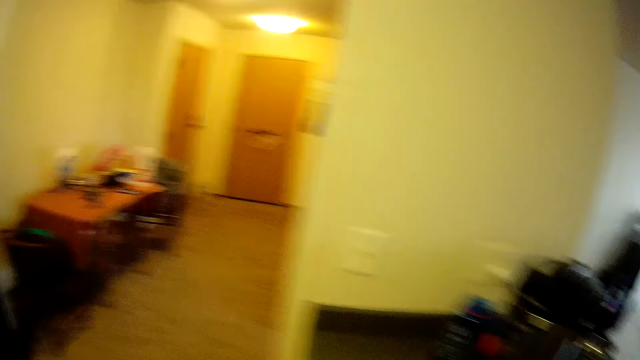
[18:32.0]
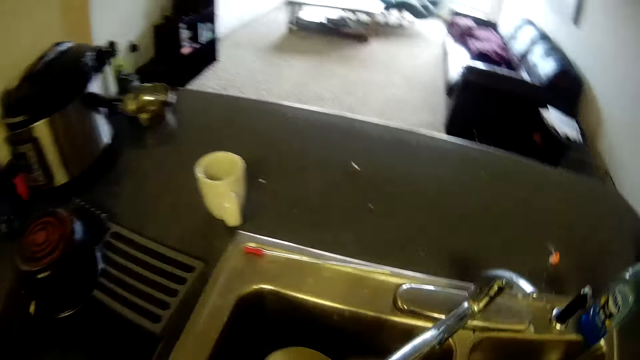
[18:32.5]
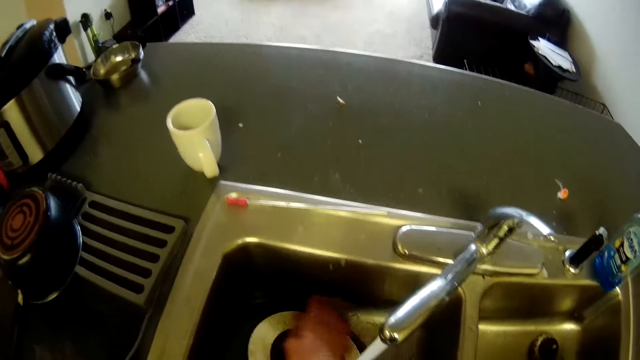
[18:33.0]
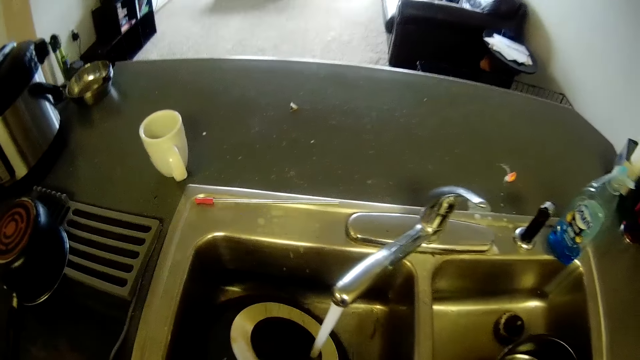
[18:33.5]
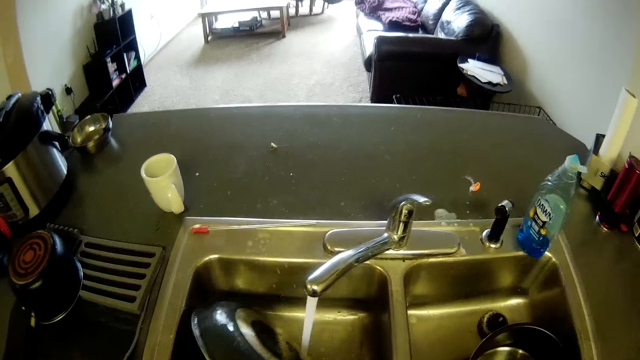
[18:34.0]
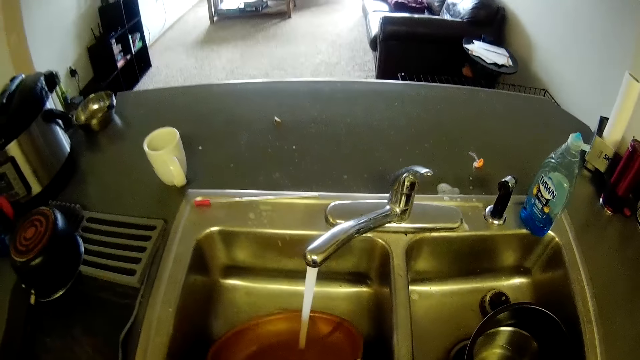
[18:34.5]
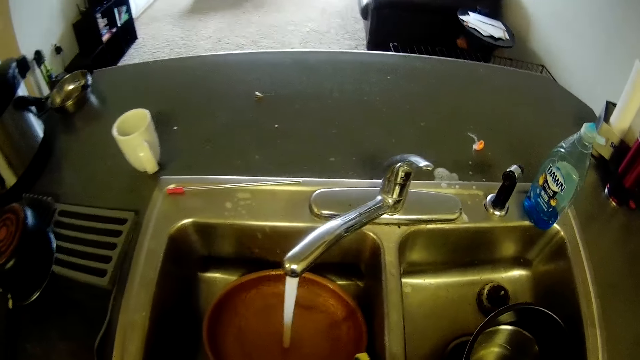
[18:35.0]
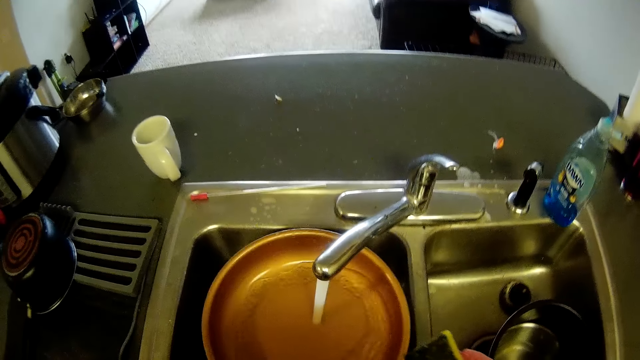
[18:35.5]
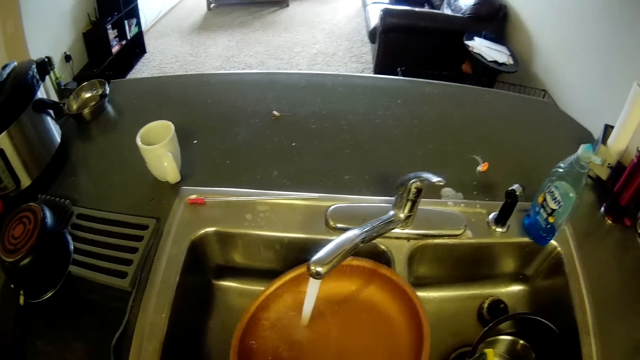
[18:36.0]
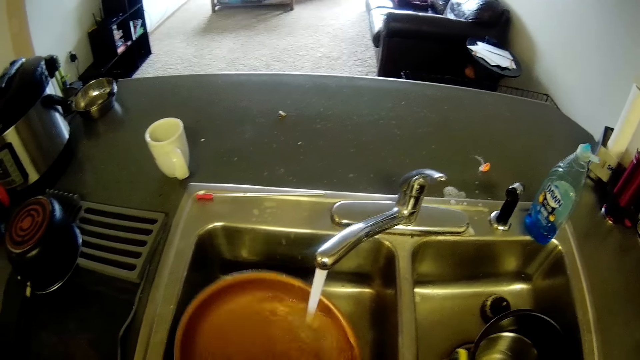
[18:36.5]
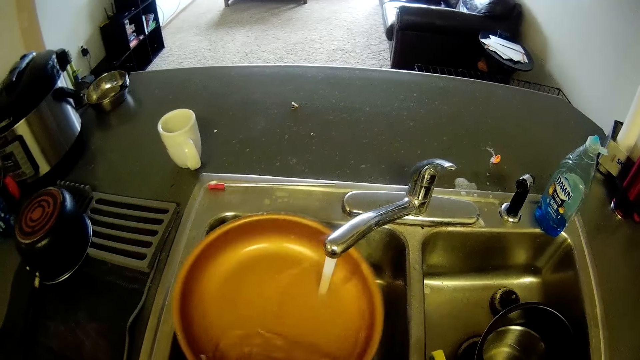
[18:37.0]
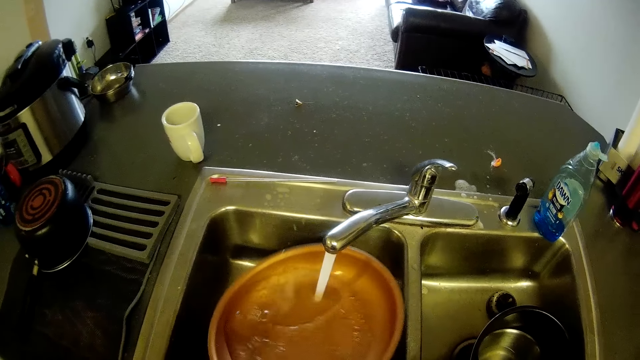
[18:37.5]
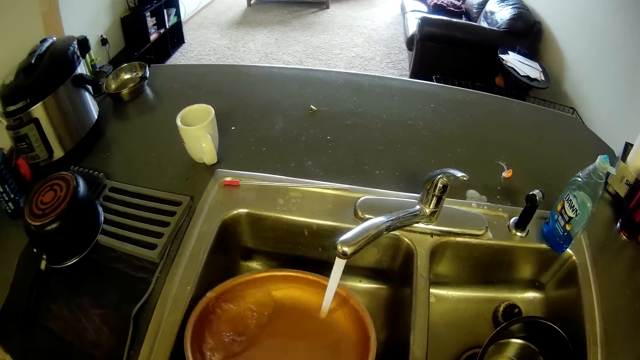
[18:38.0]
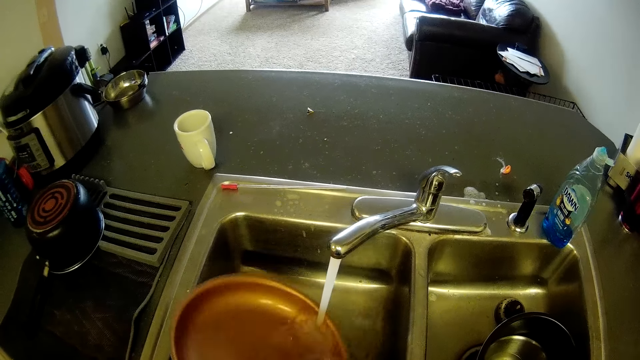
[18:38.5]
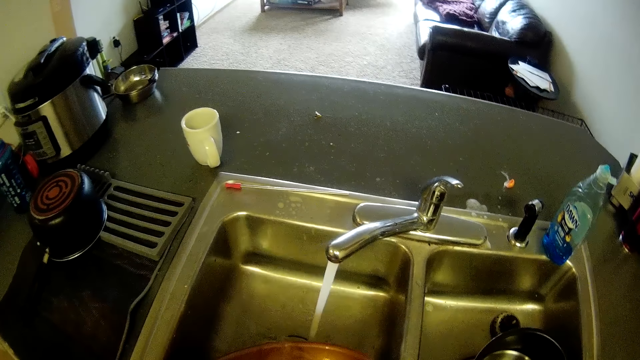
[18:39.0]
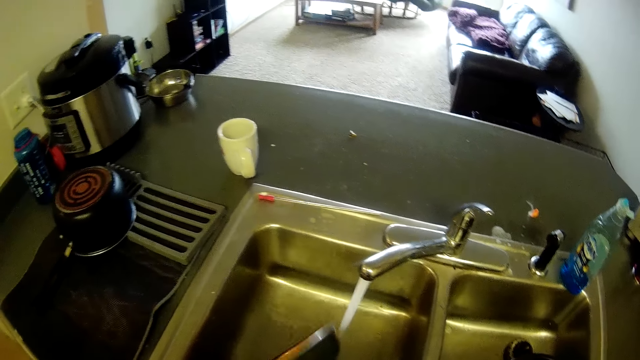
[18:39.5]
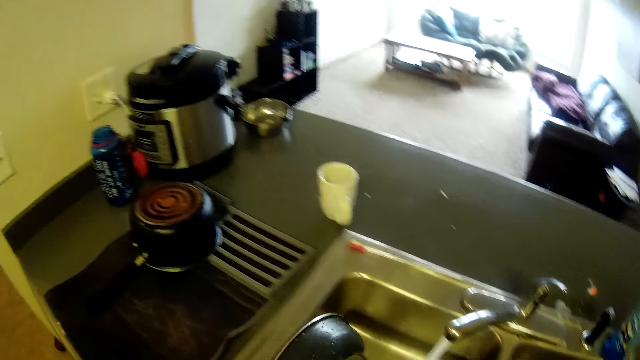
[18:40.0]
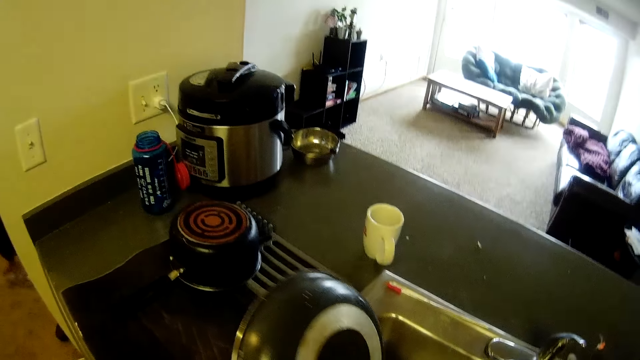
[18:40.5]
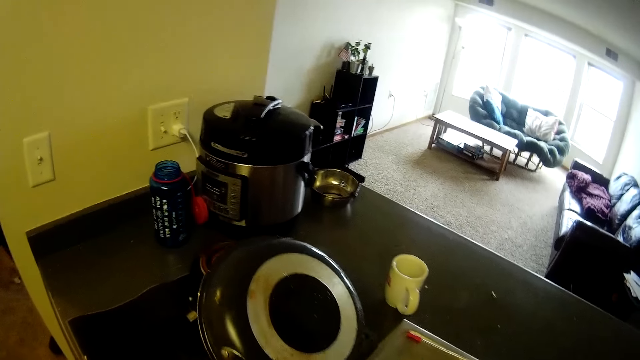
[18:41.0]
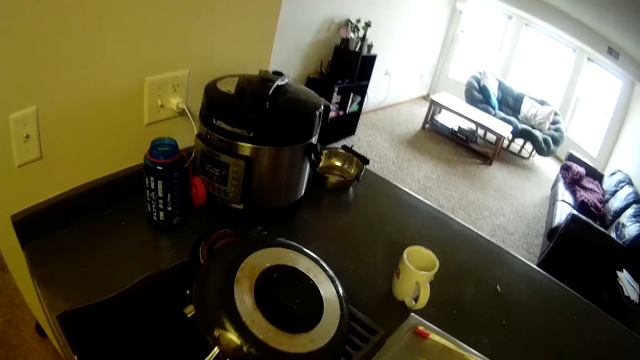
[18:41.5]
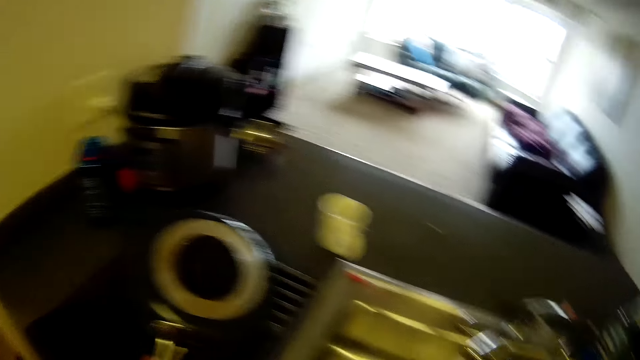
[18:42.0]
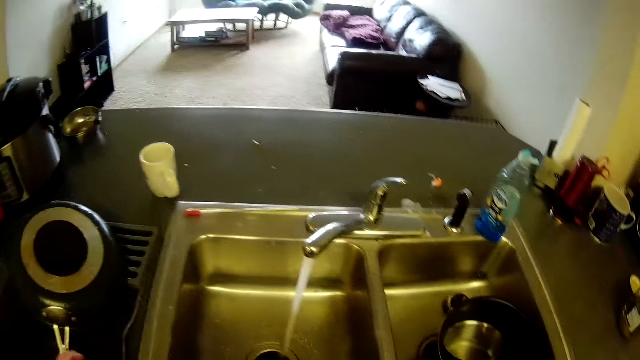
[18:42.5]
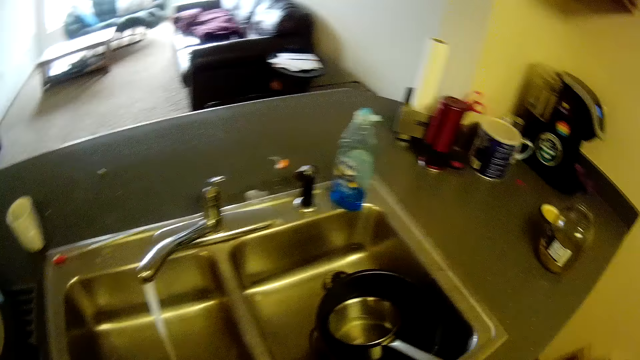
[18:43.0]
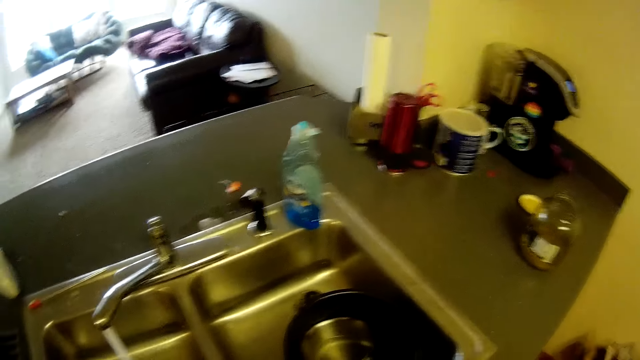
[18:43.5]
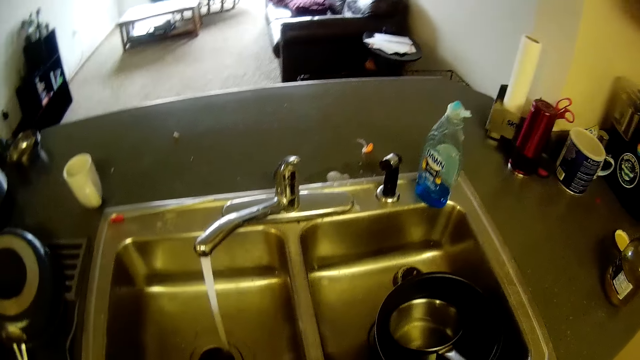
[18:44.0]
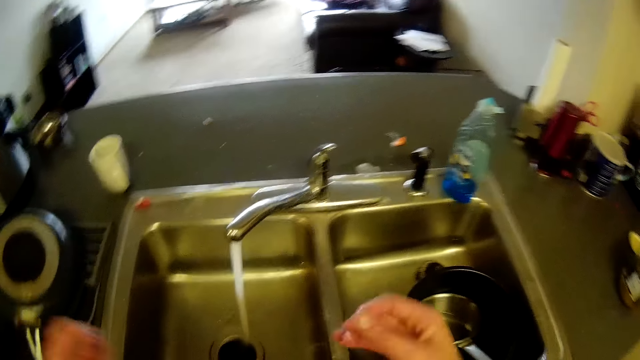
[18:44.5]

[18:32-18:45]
The camera wearer looks towards the sink. They wash the pan with water and the sponge. They rinse the pan with the water. They move the pan forward. They place the pan on the rack. They look around.

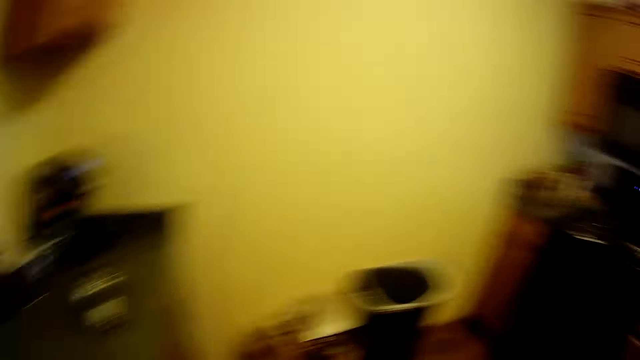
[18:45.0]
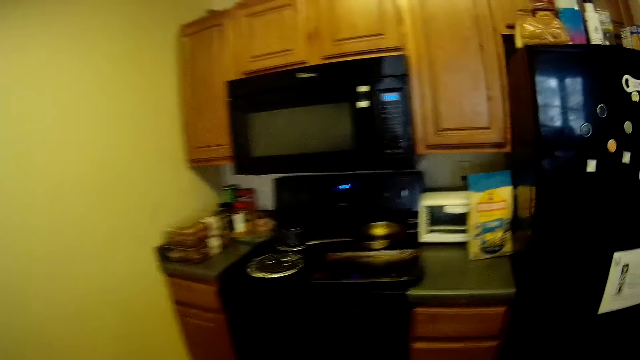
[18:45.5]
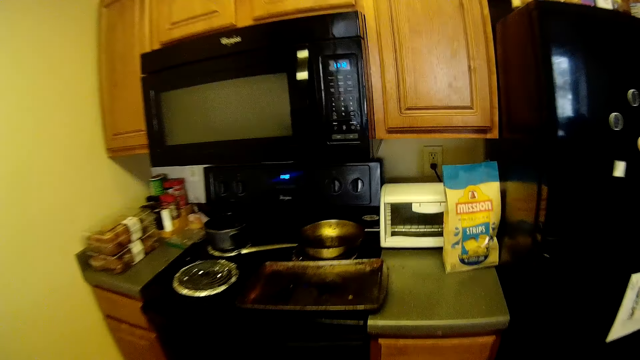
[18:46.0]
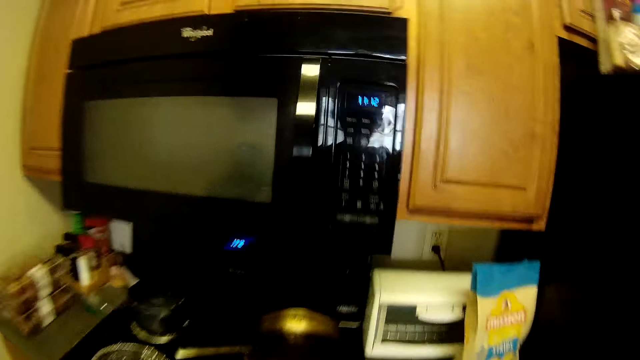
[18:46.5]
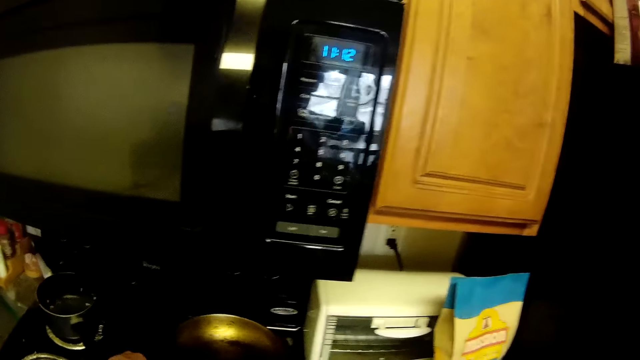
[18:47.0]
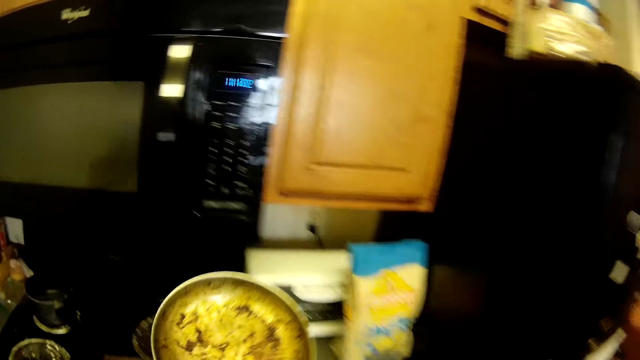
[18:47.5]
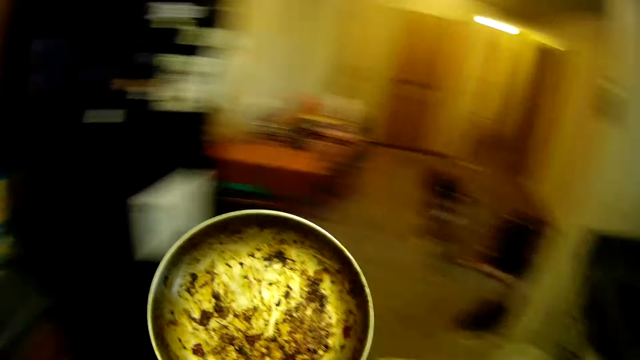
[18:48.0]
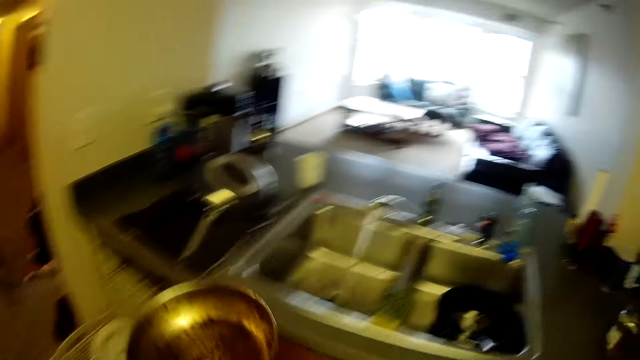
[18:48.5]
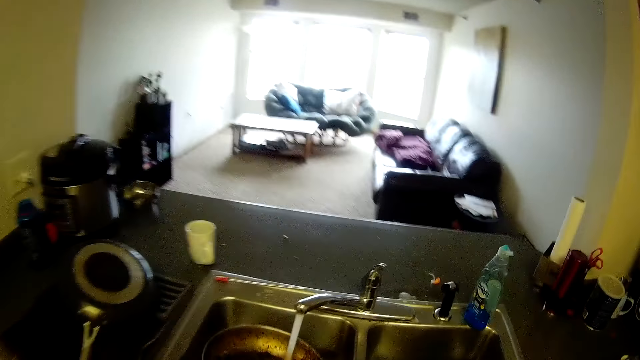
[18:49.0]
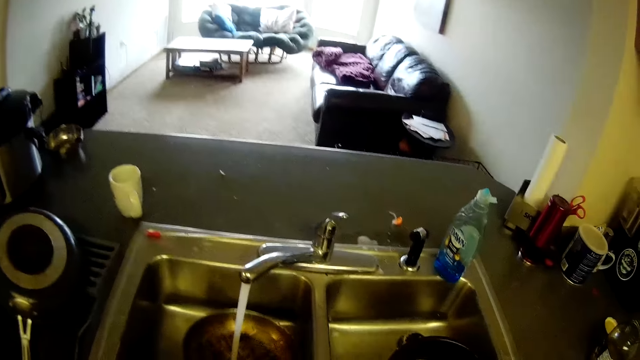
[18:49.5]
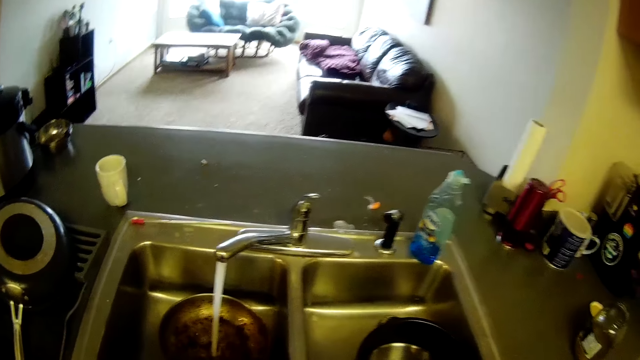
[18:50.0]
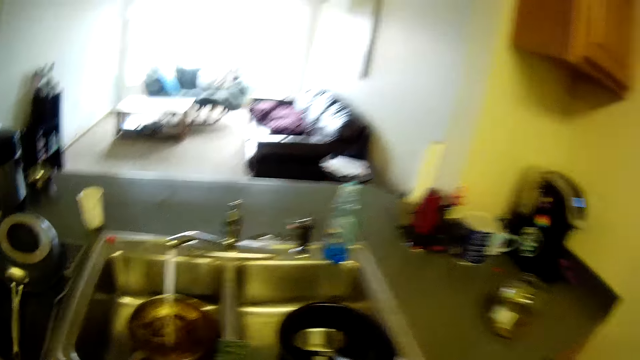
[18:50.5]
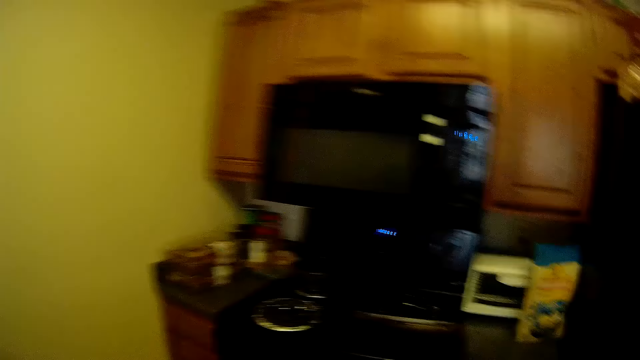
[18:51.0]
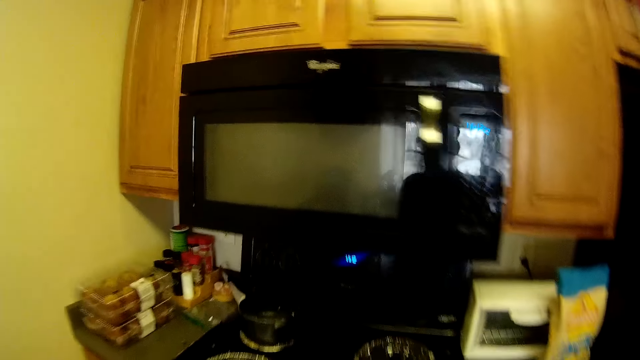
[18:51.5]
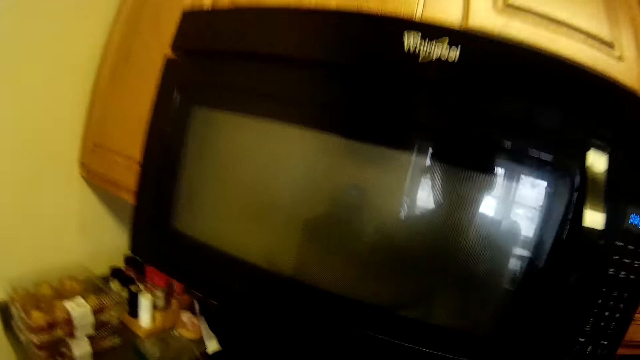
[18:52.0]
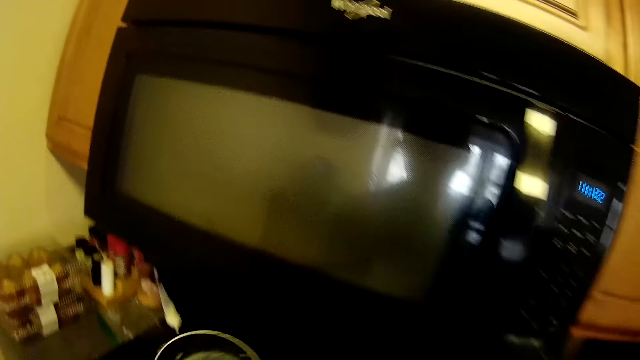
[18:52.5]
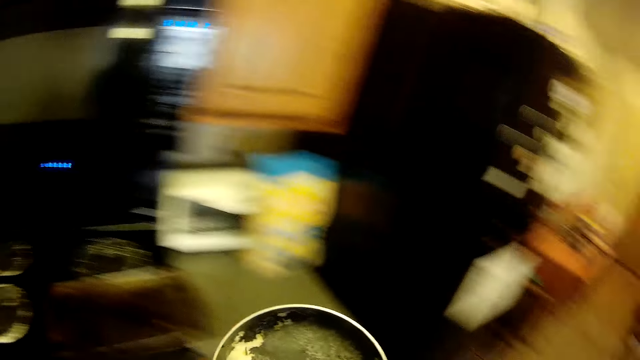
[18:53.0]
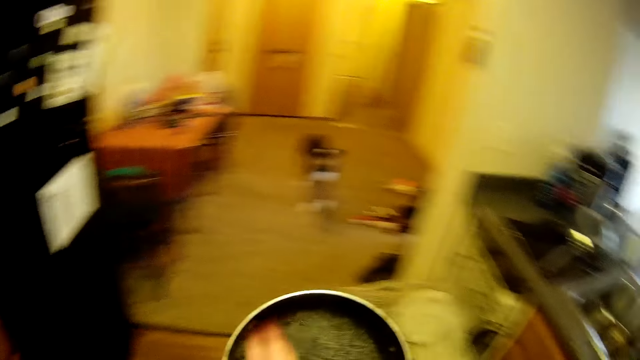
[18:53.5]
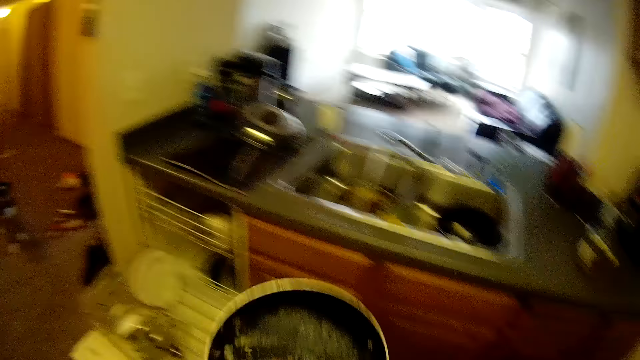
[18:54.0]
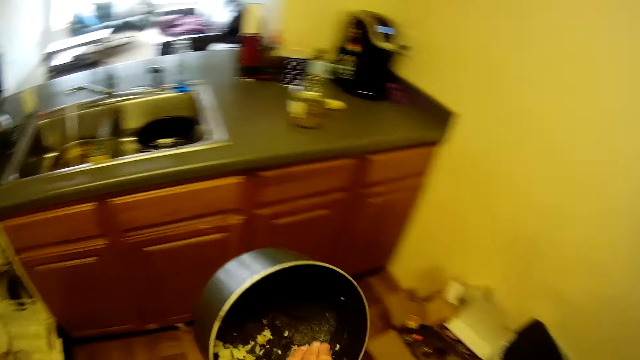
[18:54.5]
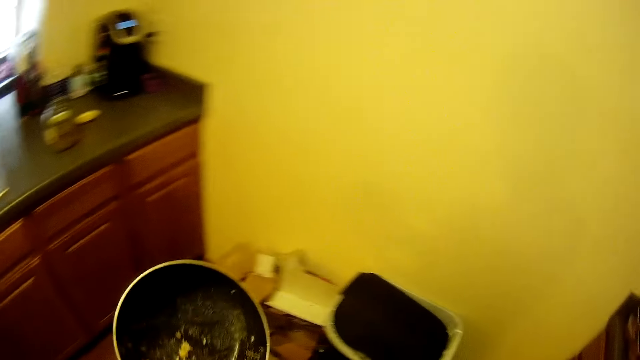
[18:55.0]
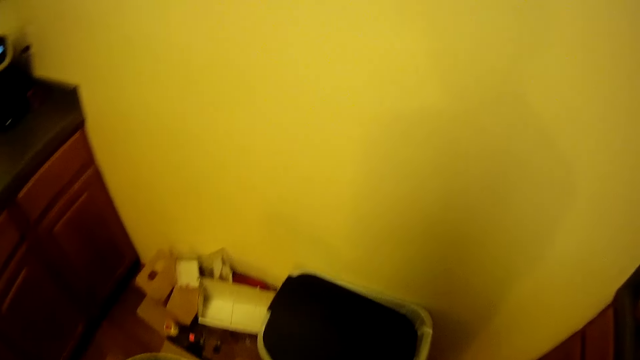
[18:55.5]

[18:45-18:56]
The camera wearer walks forward. She picks up the pan on the stove. She turns towards the sink. She moves her hand with the pan forward. She drops the other cooking pan into the kitchen sink bowl. She fetches water with the pan. She turns away from the sink, walks forward. She picks up a pot from the cooker. She turns towards the sink. She scrapes food off the pan with her hand.
